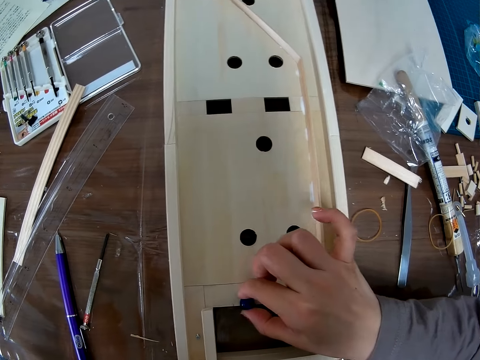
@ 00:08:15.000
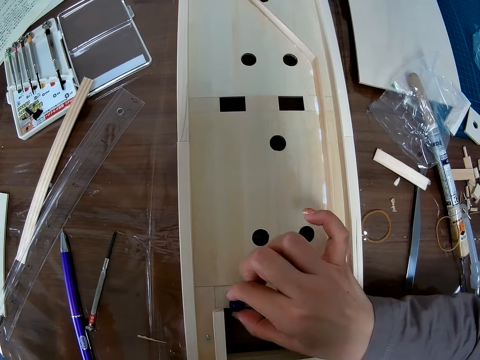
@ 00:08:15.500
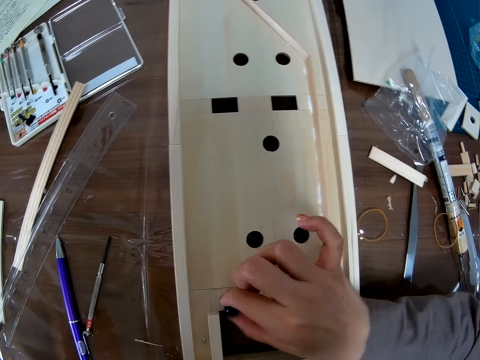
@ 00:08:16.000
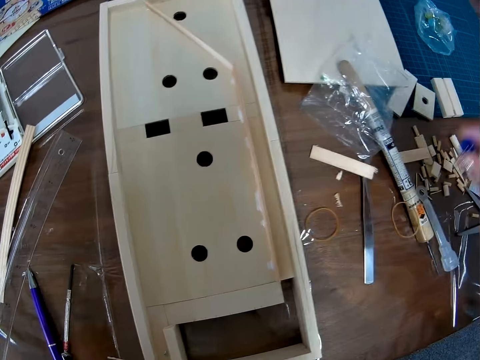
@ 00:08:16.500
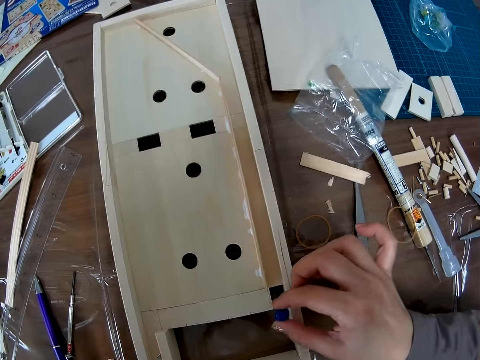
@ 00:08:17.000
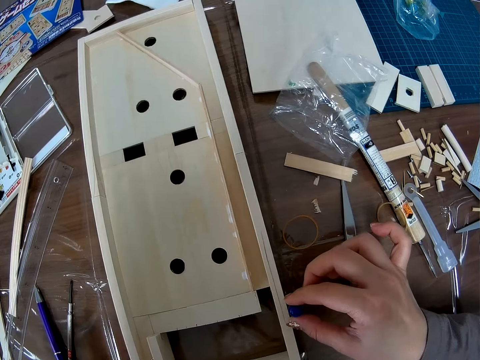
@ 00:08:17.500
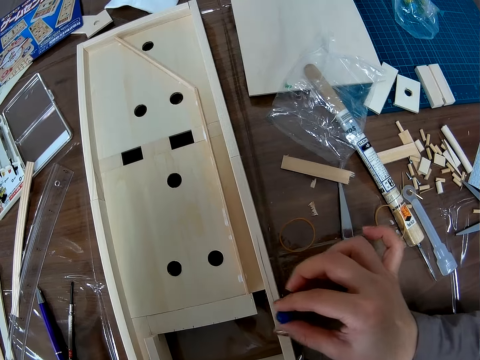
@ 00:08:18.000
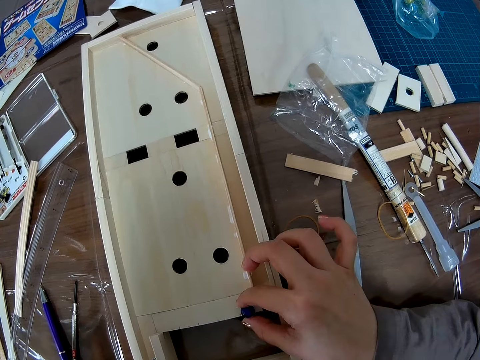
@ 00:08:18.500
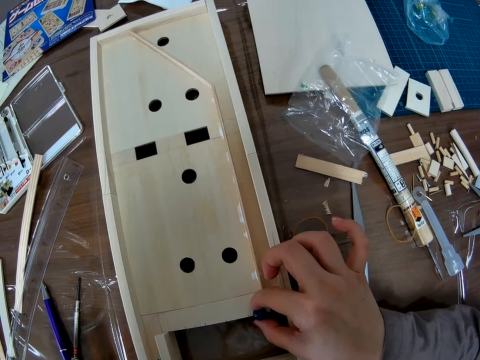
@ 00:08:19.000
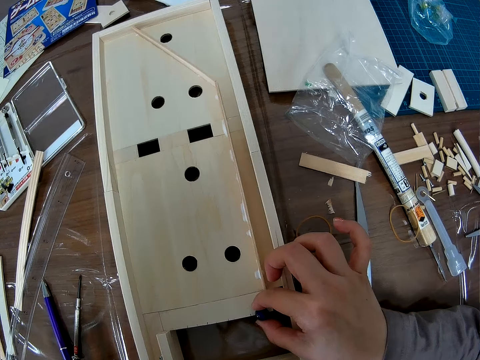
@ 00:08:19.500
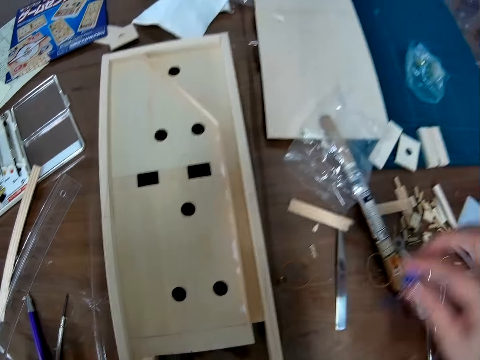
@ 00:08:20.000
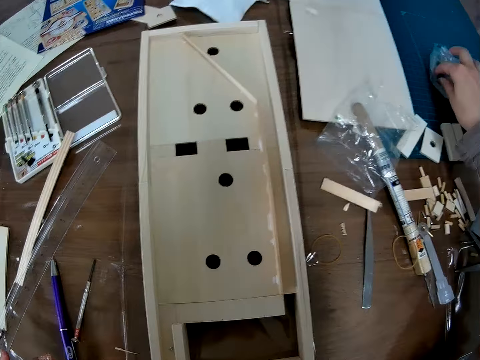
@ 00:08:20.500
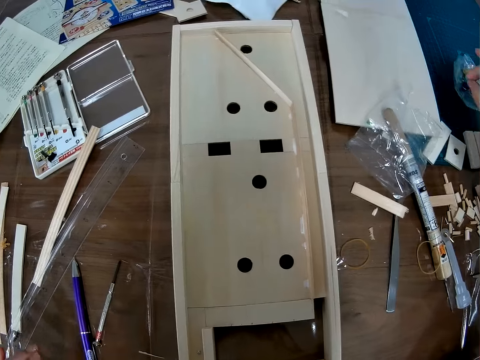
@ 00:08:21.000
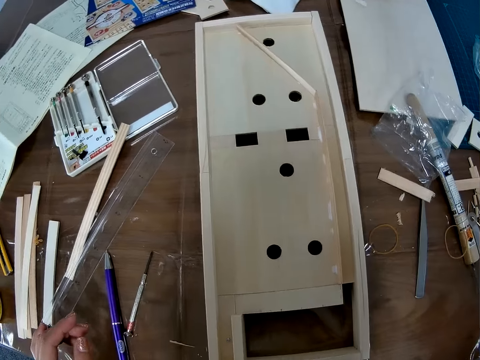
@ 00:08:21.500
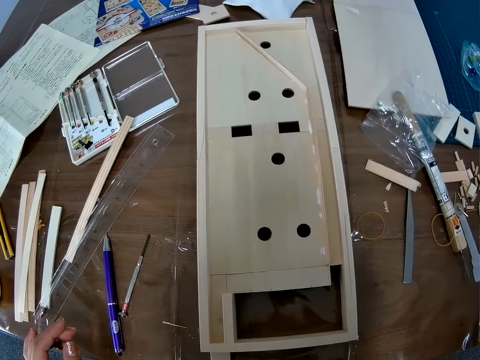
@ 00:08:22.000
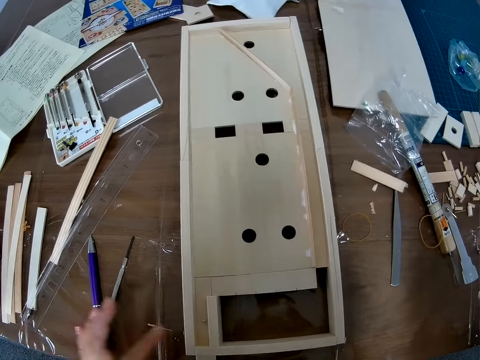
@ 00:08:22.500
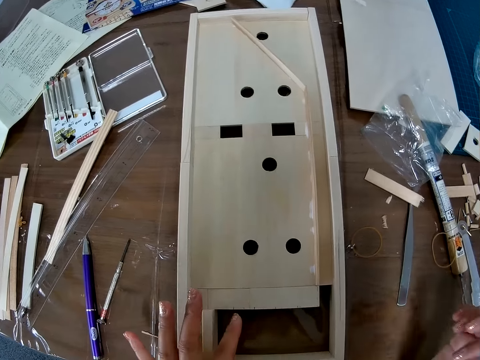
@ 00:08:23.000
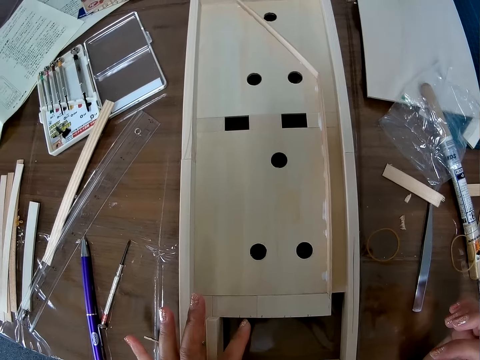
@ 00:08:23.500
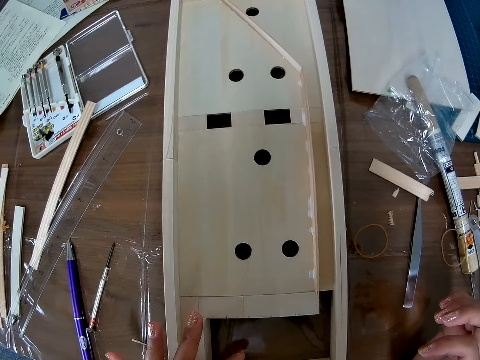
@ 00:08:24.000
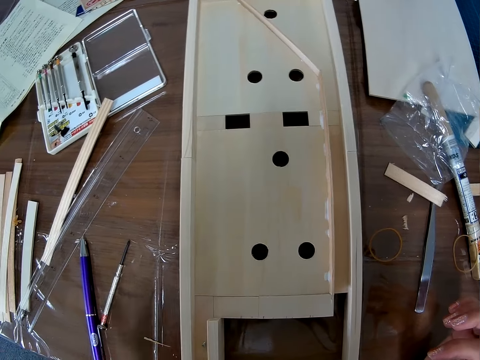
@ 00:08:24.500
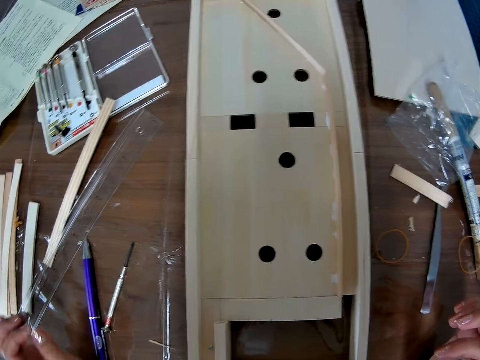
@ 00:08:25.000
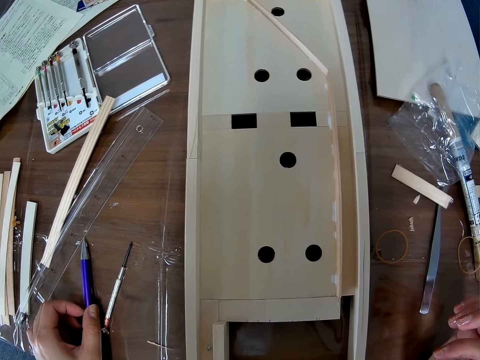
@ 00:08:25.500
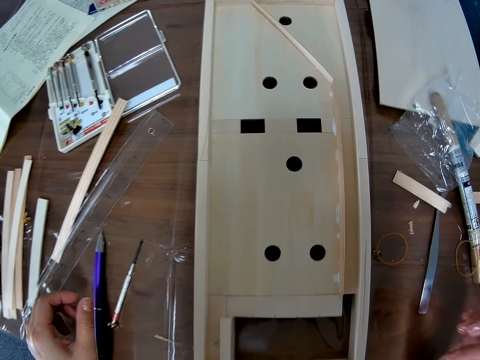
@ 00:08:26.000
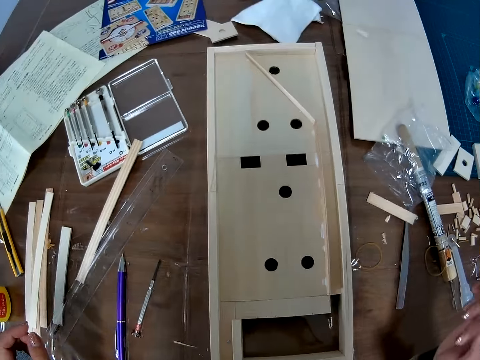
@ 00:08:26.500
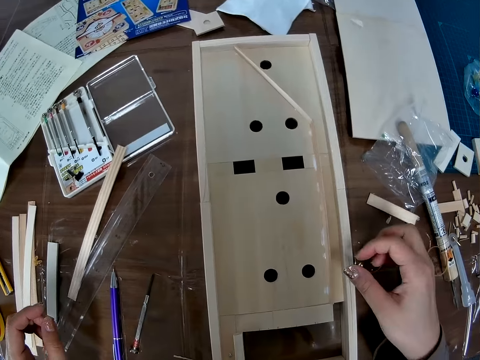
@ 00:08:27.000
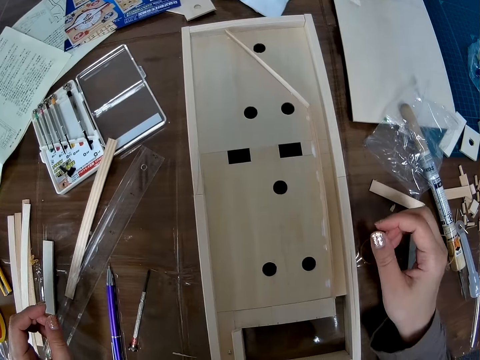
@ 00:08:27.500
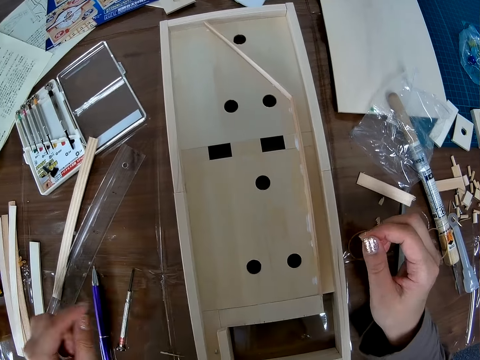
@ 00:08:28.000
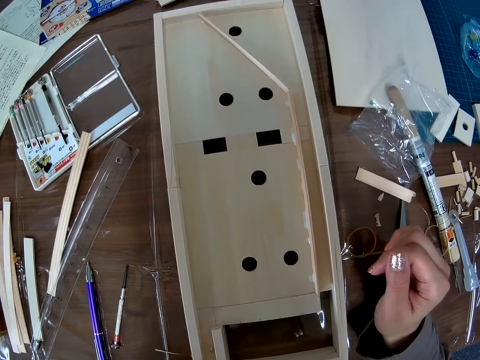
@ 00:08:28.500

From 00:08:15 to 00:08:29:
The camera wearer hits the wooden craft with the crystal stone or pinball. He lifts the pinball and moves around with the pinball. He drops the crystal stone back on the table. He holds the woodcraft board. He picks the pen and drops the pen. He touches the pen on the table with his left hand. He looks at the woodcraft board.

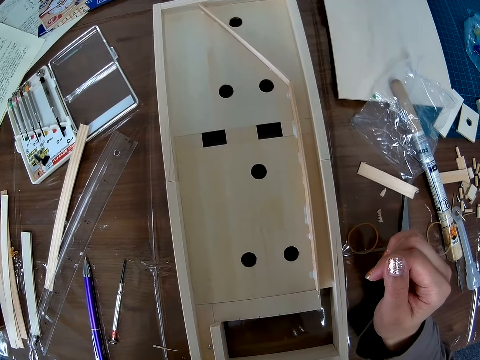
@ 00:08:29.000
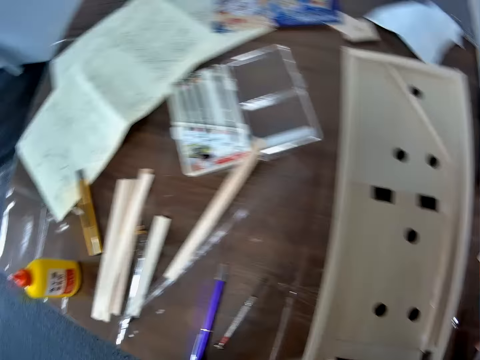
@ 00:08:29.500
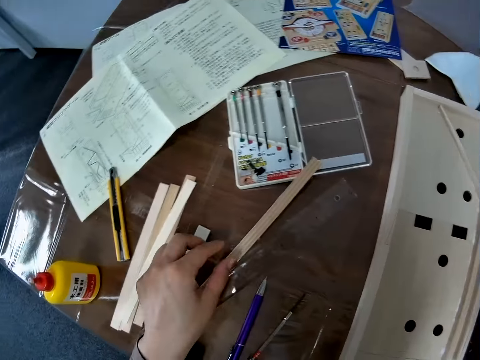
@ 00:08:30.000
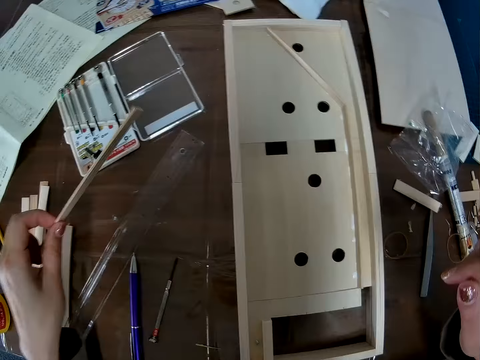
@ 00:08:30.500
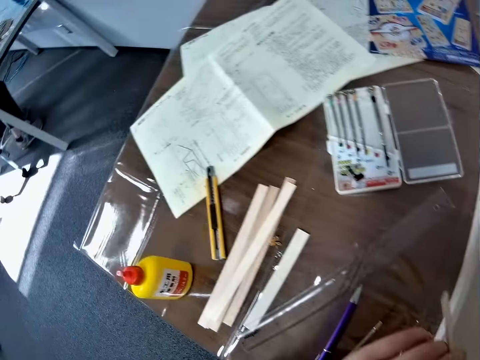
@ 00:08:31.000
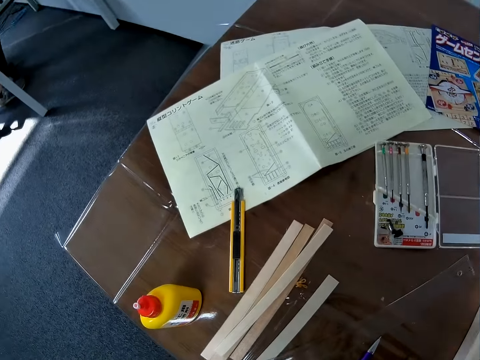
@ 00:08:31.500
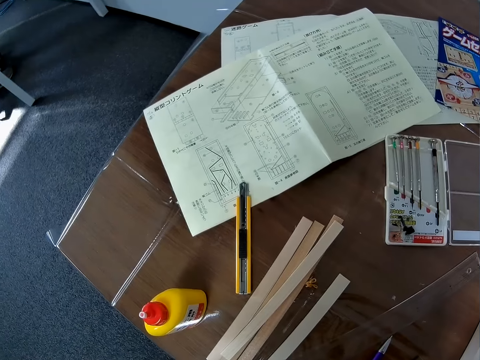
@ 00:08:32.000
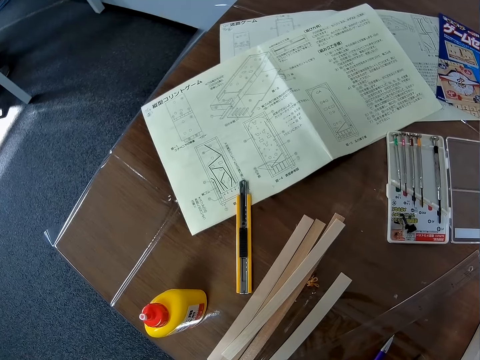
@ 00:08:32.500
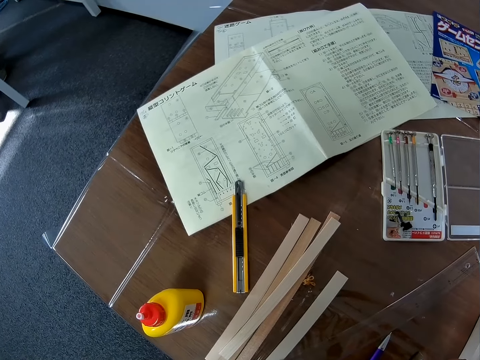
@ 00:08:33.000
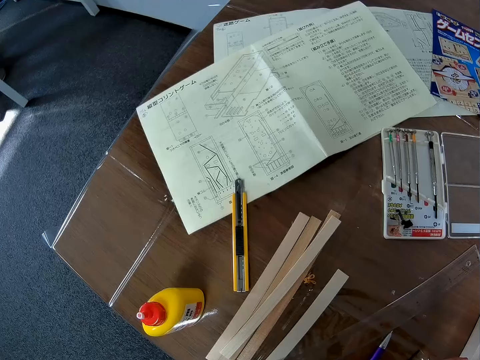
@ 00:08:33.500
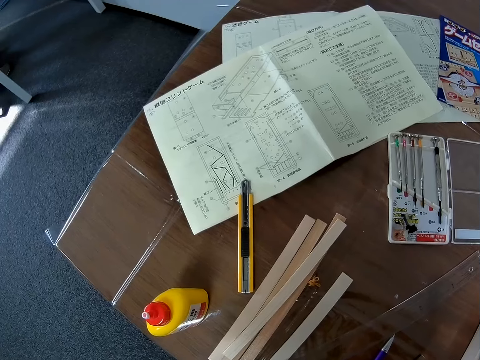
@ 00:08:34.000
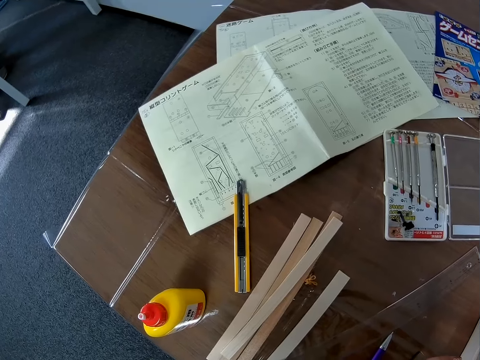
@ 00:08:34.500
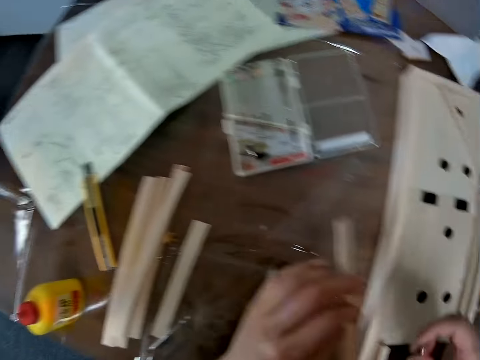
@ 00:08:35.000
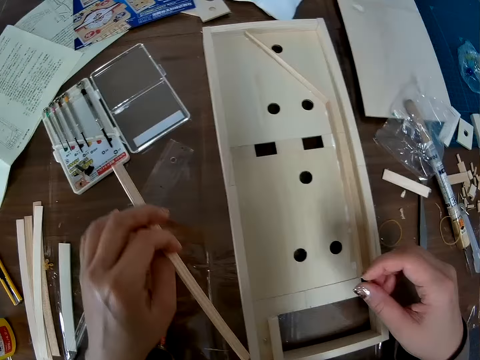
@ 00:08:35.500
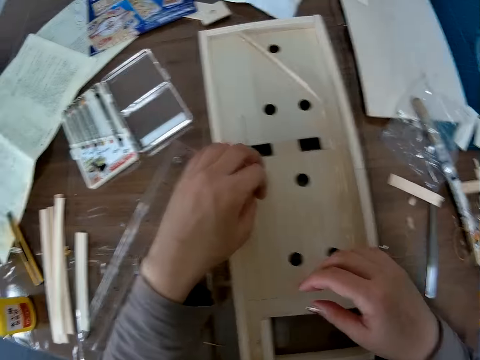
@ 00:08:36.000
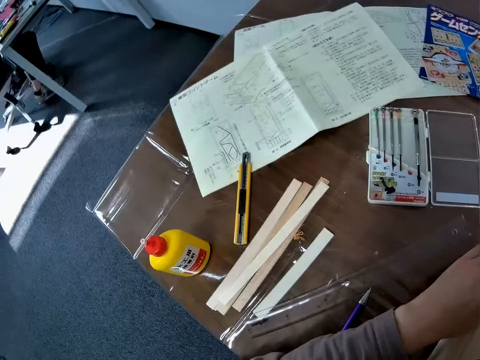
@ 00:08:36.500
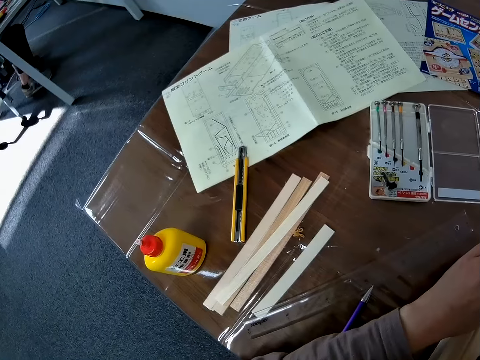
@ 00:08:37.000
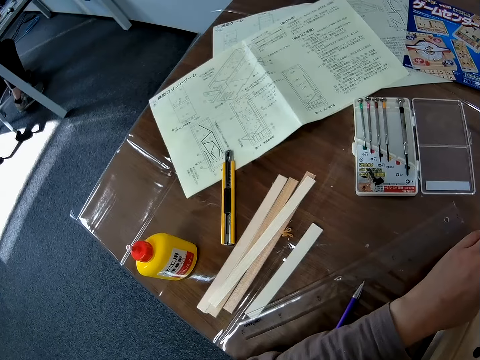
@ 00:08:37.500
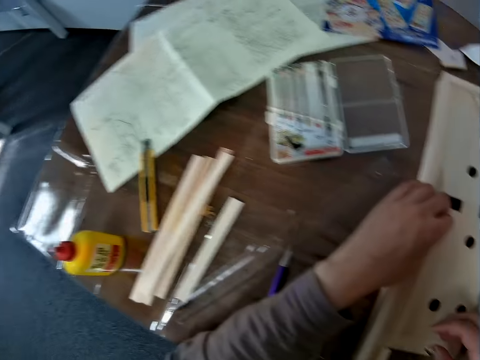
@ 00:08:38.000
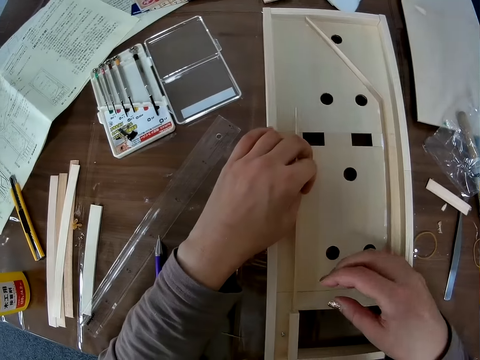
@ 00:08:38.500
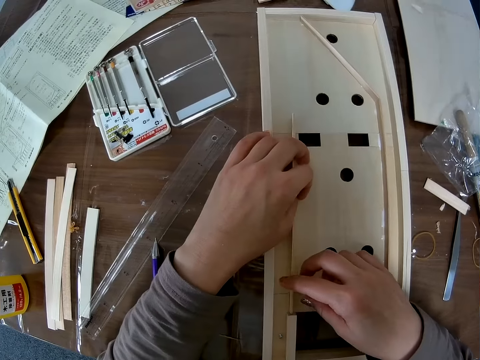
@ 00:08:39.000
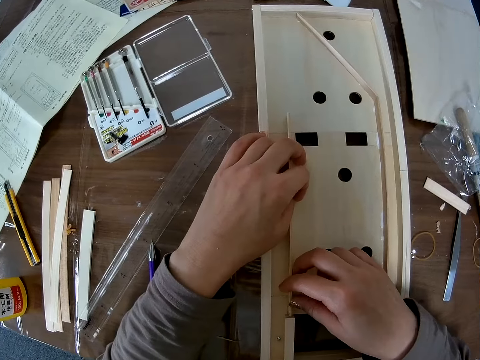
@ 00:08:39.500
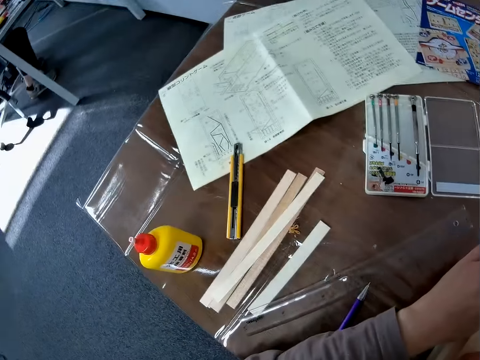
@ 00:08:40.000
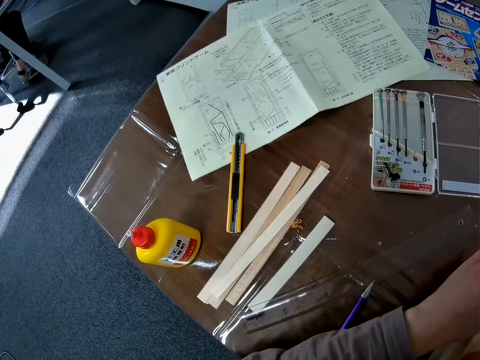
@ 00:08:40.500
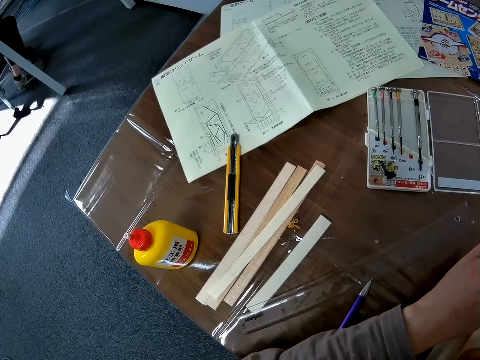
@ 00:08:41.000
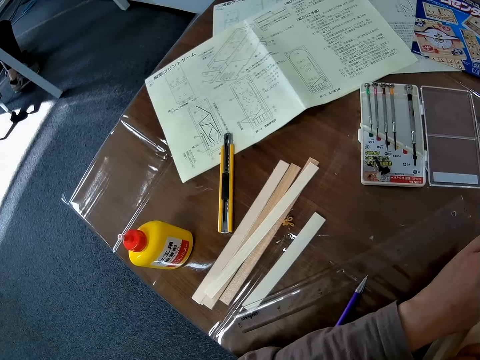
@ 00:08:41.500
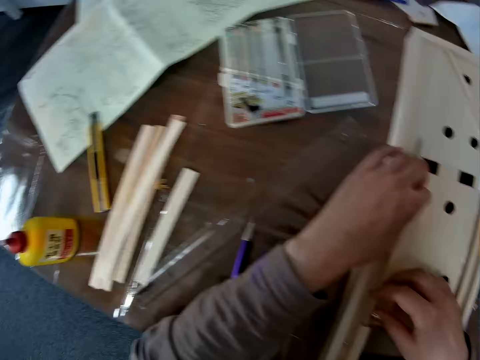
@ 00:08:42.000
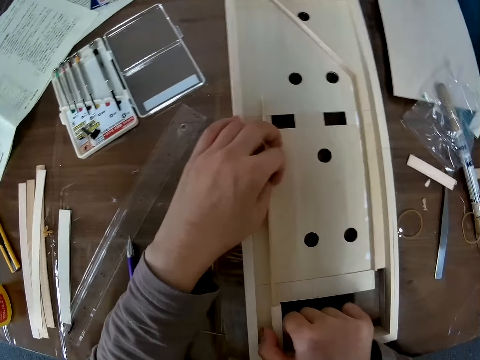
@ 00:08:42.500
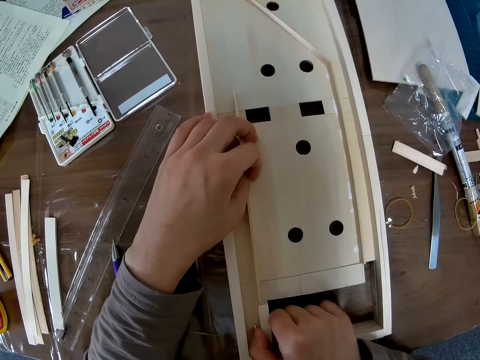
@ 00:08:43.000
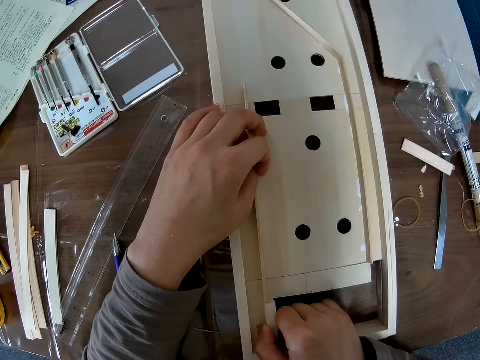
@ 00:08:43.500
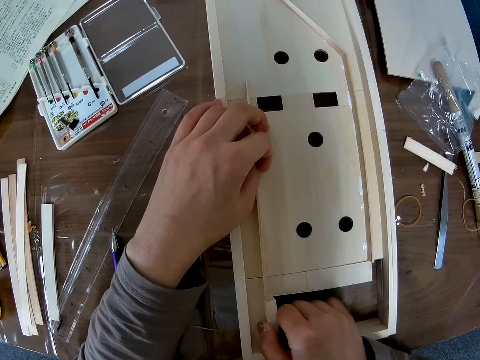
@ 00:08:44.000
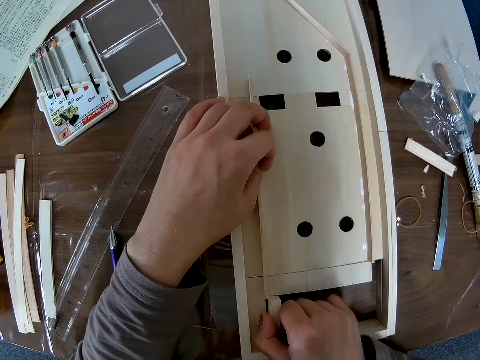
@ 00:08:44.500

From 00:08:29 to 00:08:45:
The camera wearer picks up the piece of wood or woodcraft piece on the table. They look at the manual. They lift the woodcraft piece. They look at the manual. They put the piece of wood in the wooden craft. They look onto the manual. They adjust the woodcraft piece.
